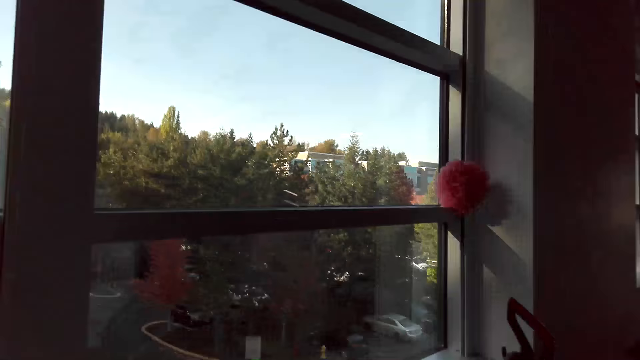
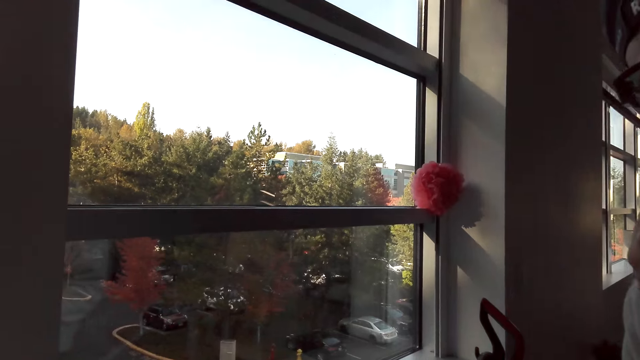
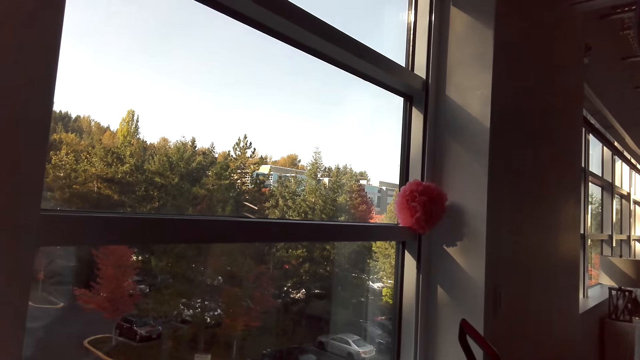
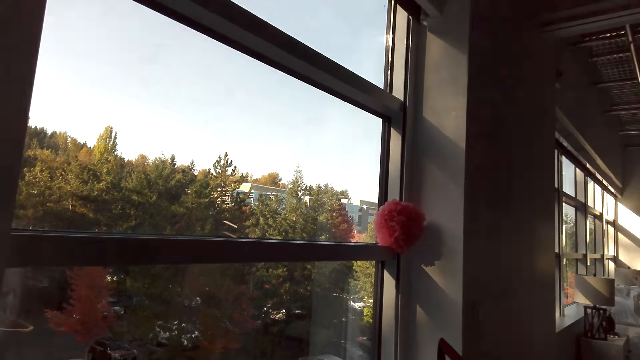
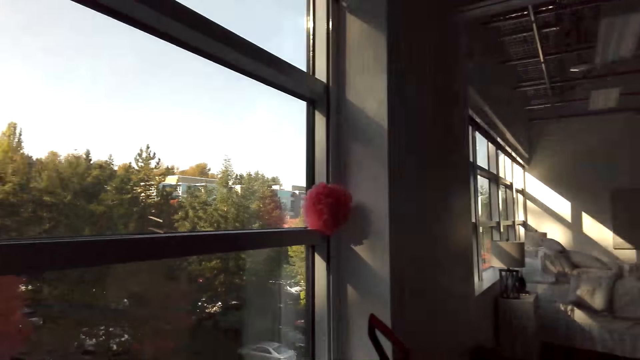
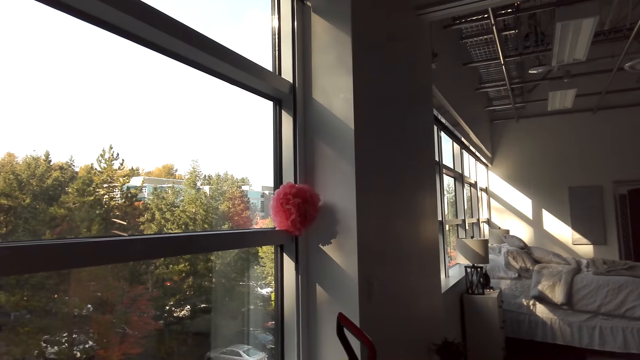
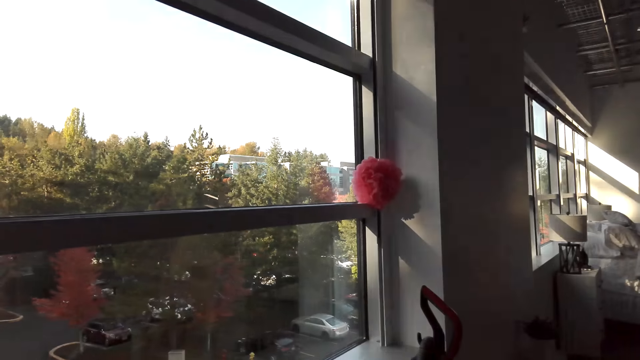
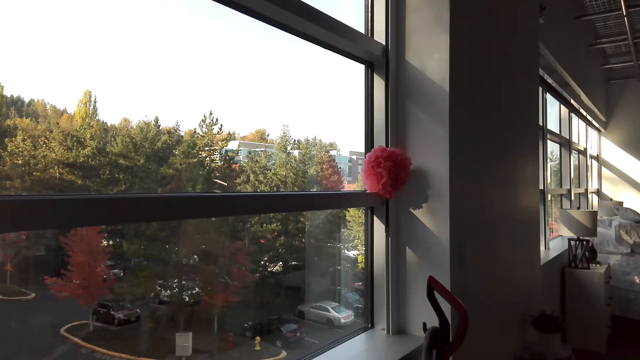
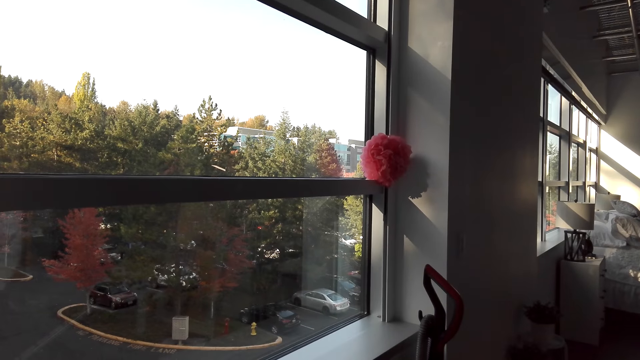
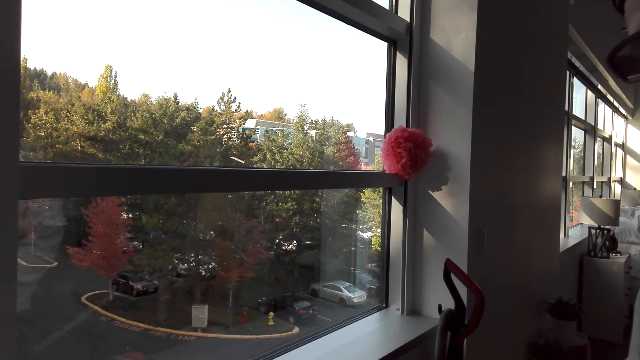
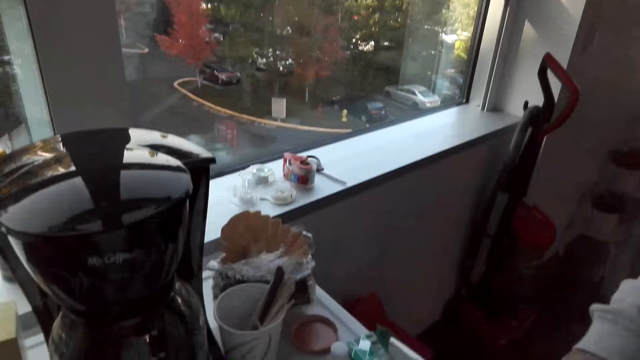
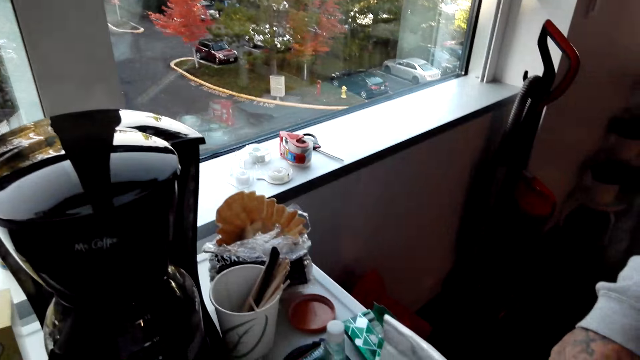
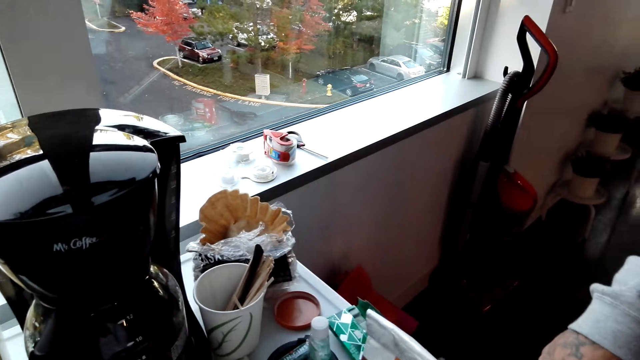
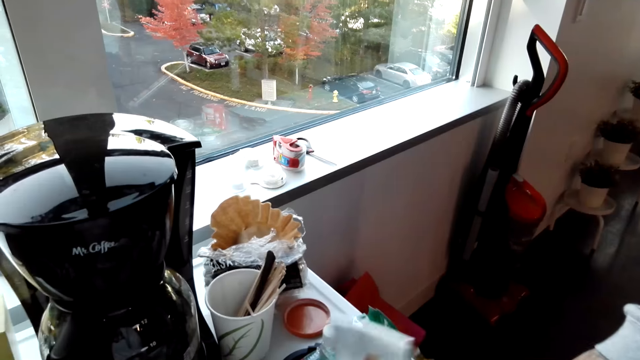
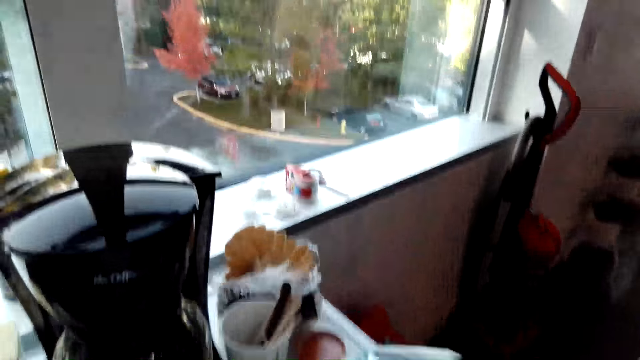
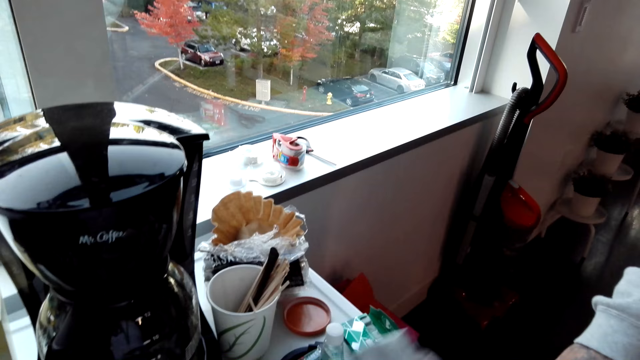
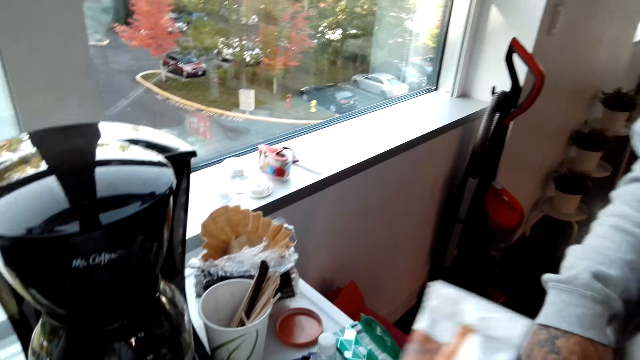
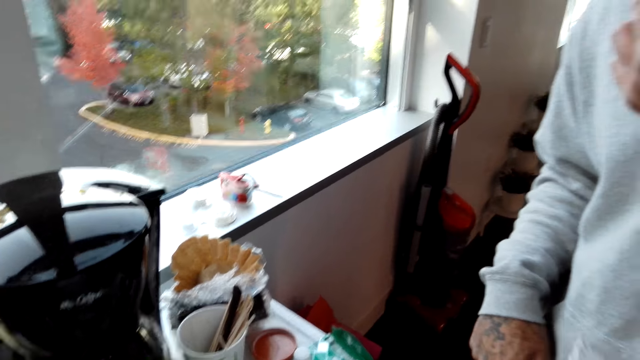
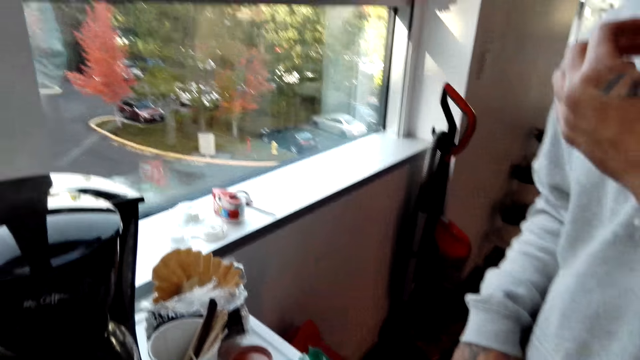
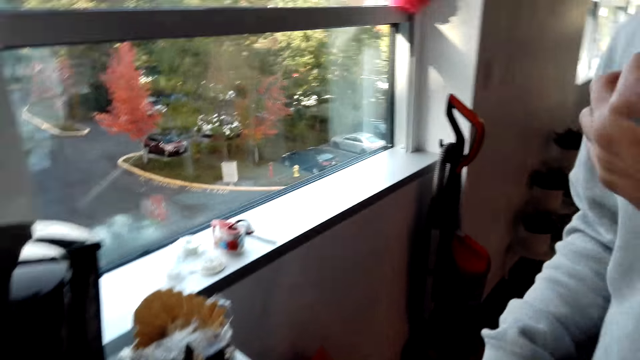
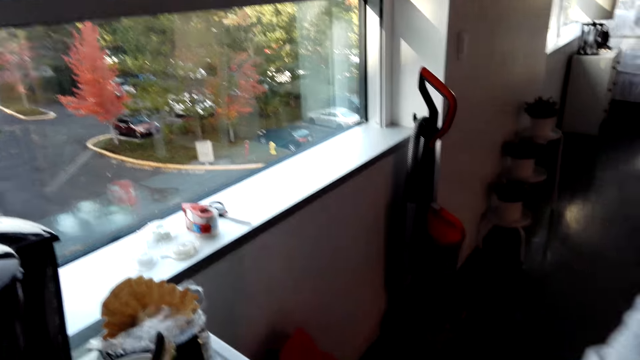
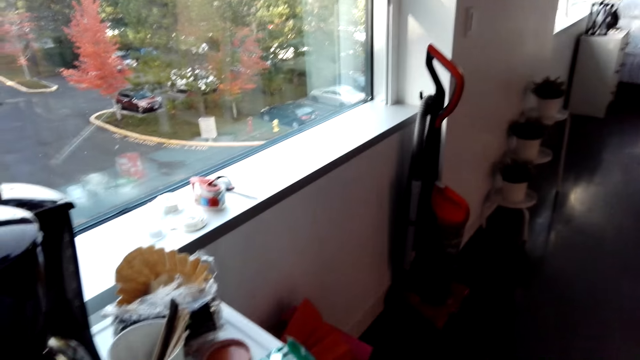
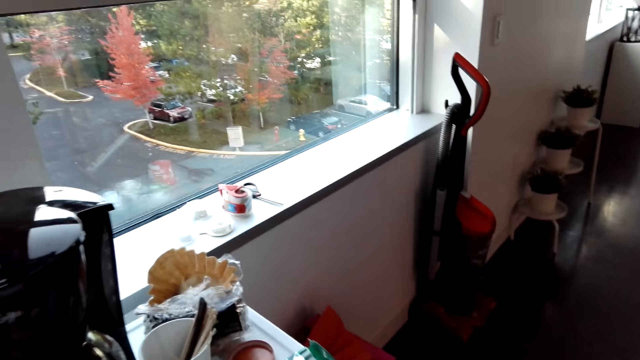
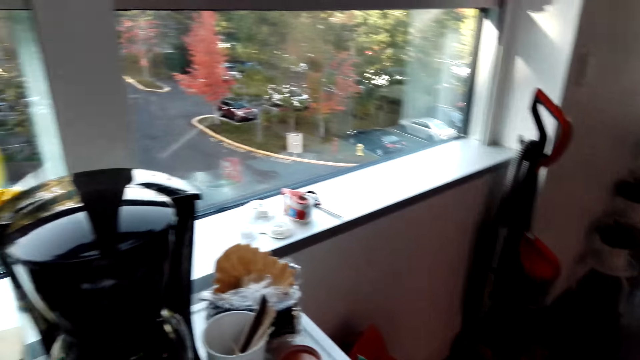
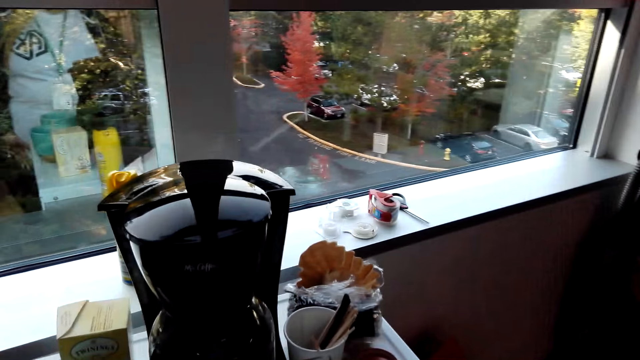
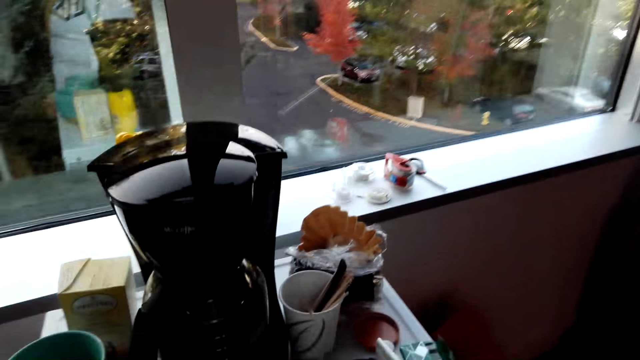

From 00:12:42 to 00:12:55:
The camera wearer picks up the coffee pack. A man interacted with the camera wearer. The man walks behind the camera wearer.

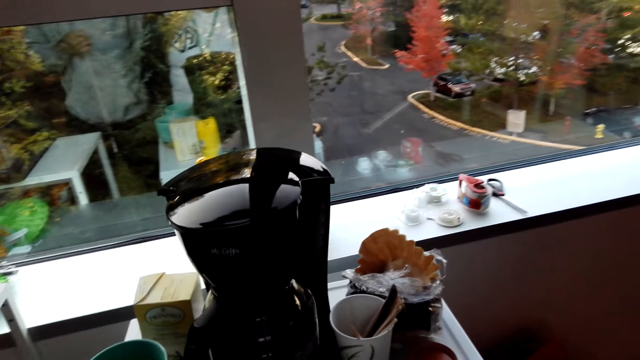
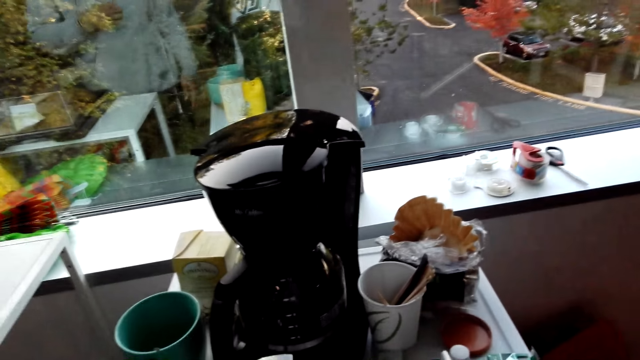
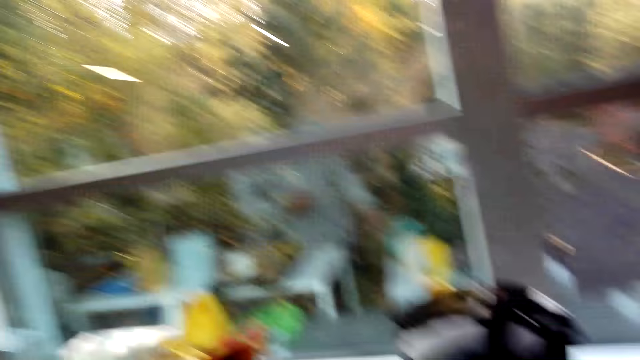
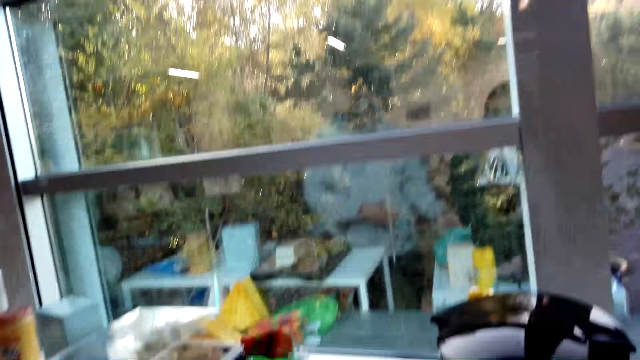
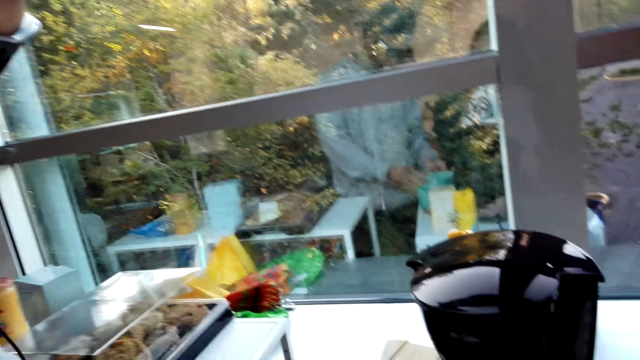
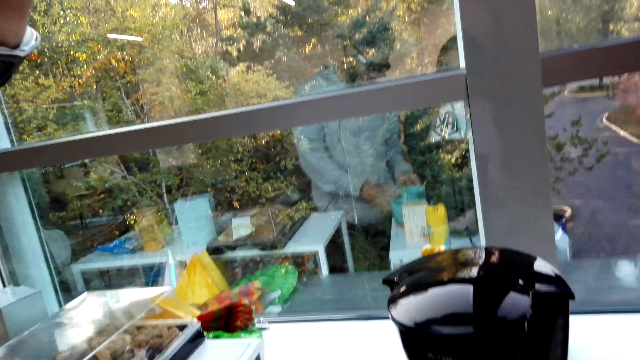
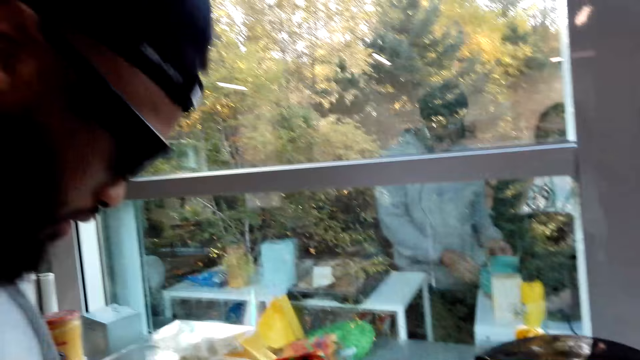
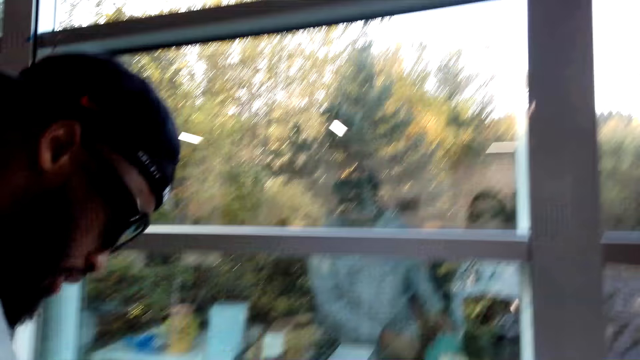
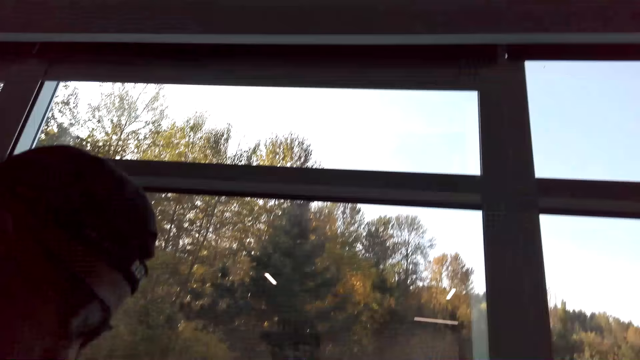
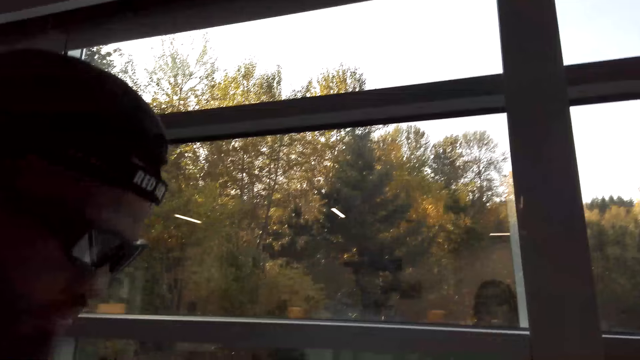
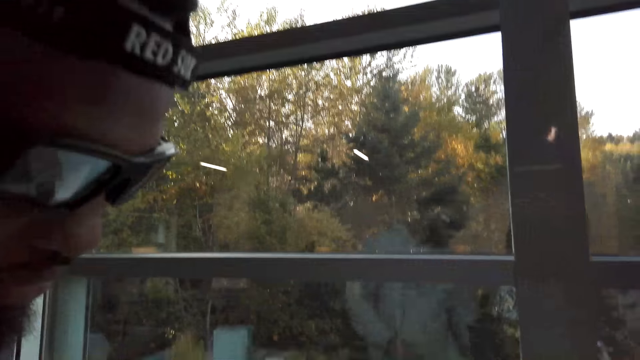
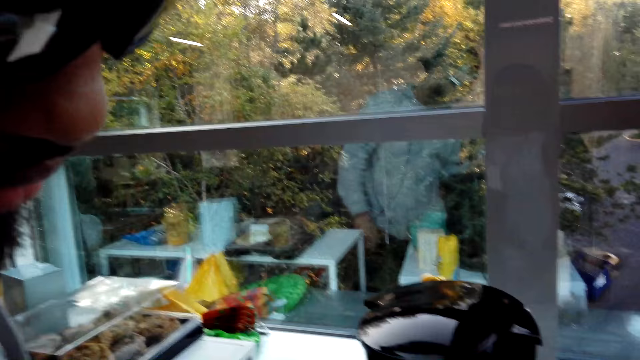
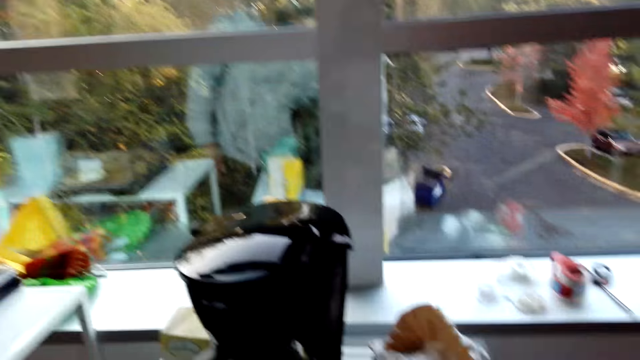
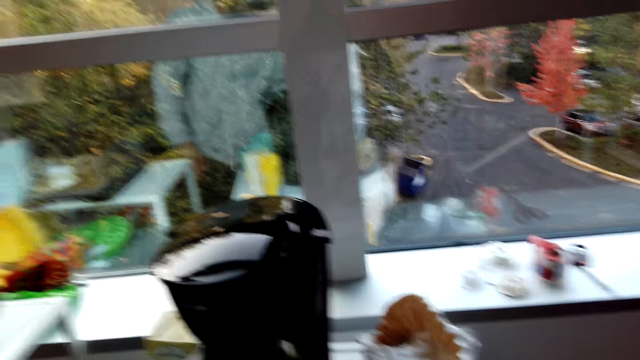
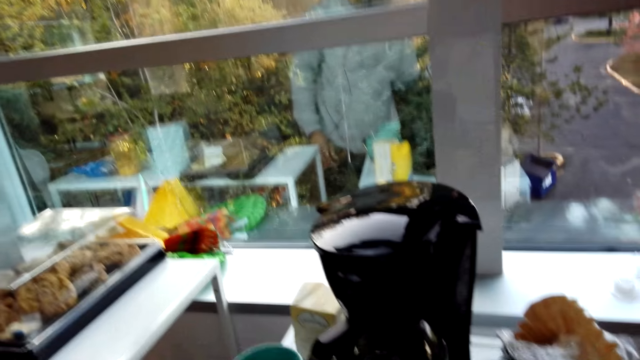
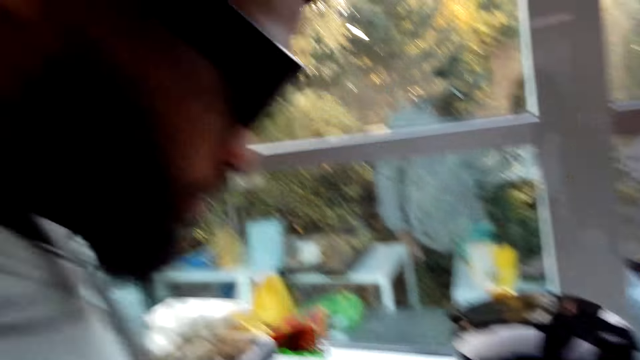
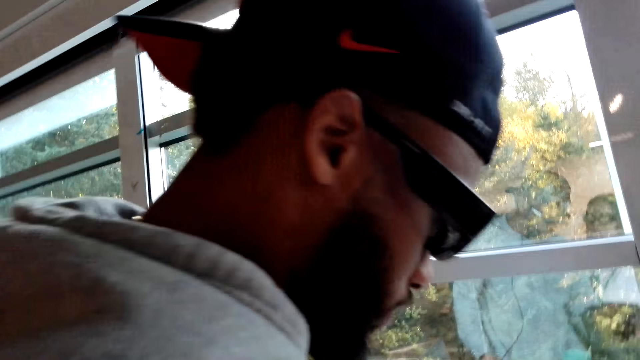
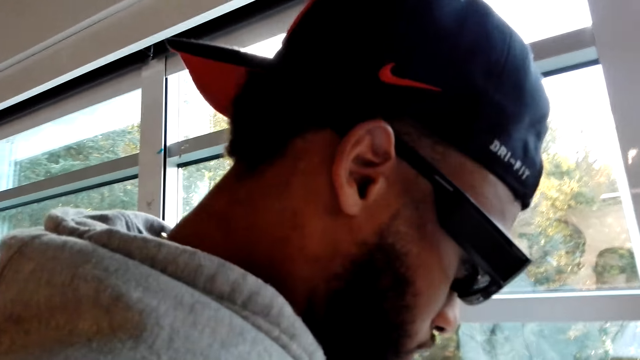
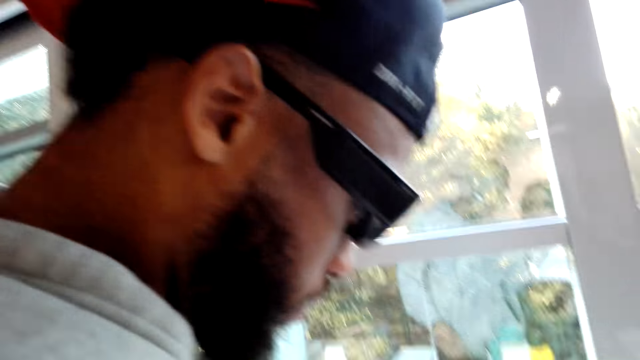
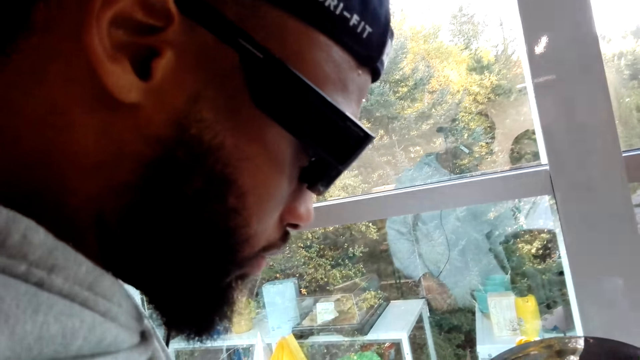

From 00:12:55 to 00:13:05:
The camera wearer interacts with a man.
